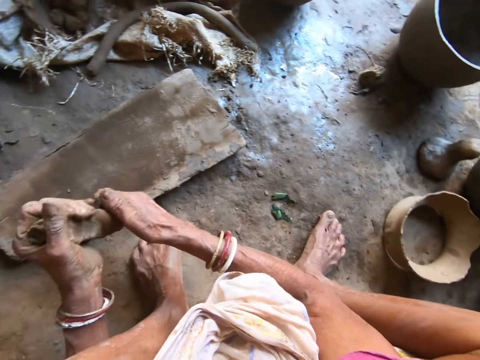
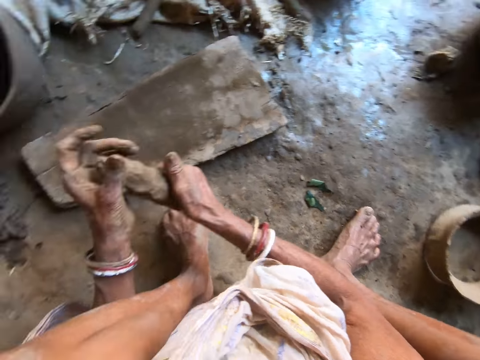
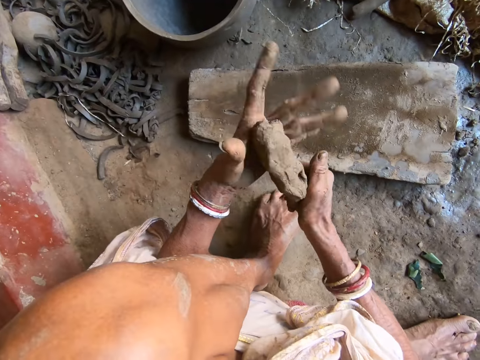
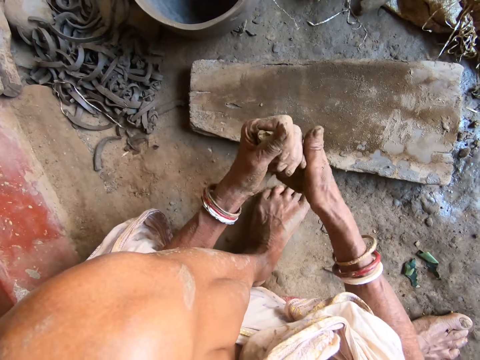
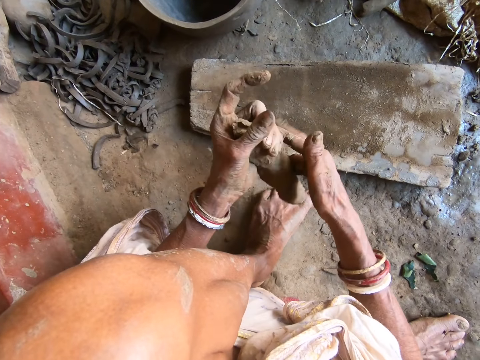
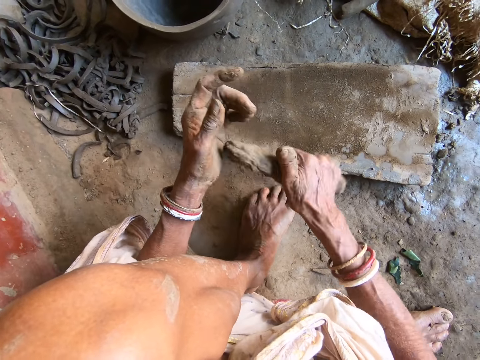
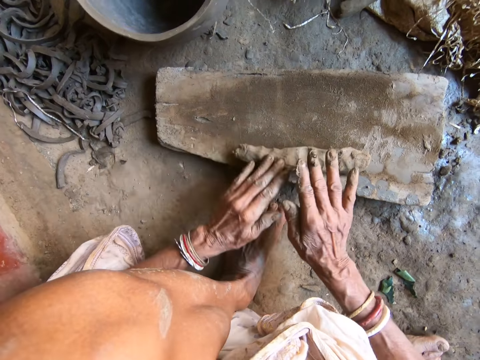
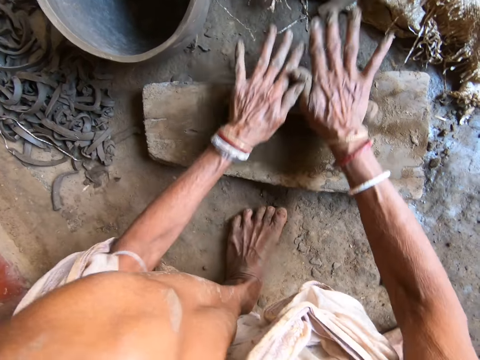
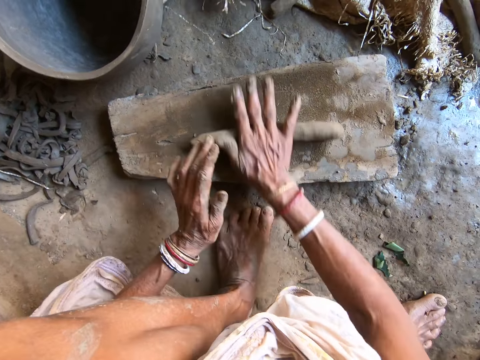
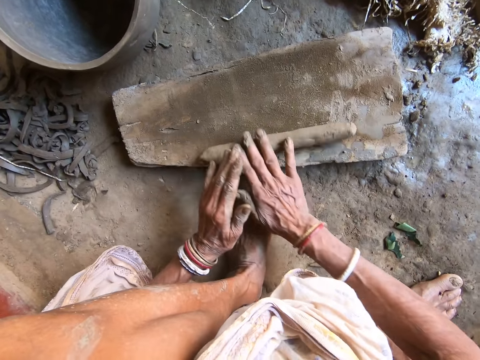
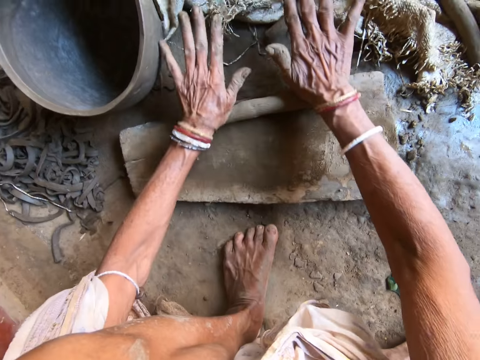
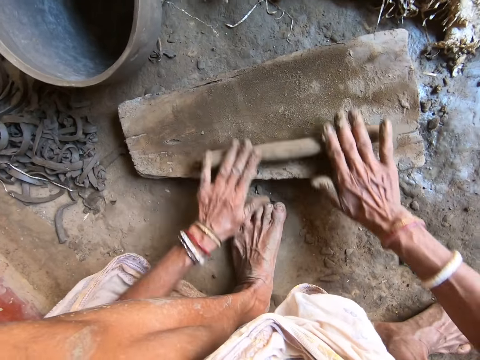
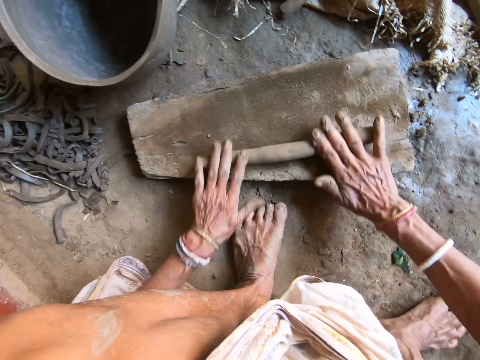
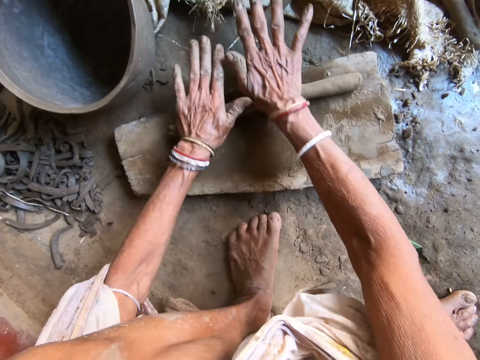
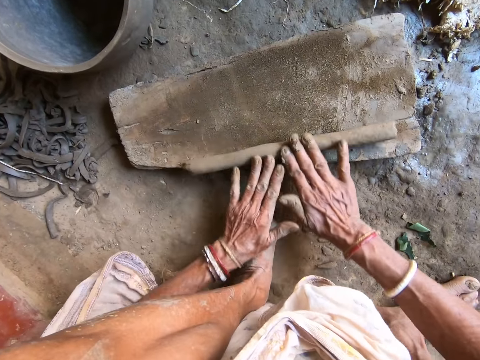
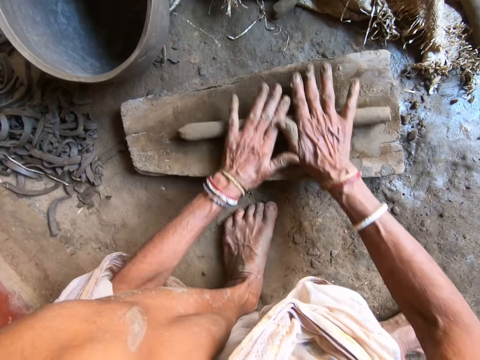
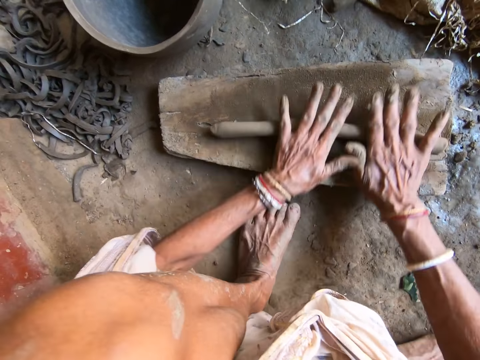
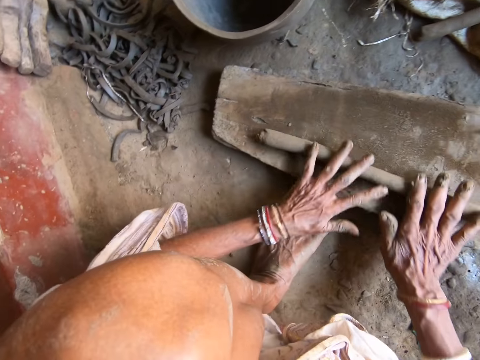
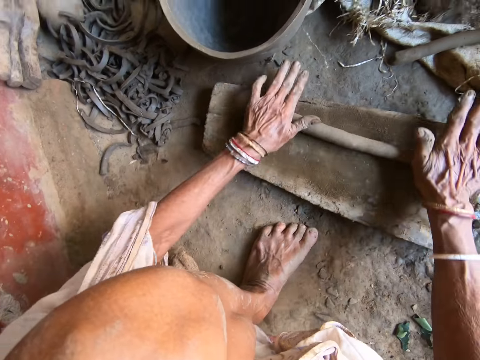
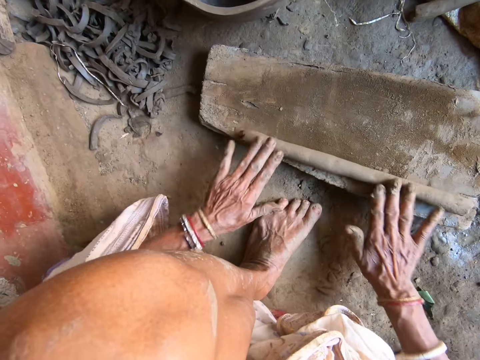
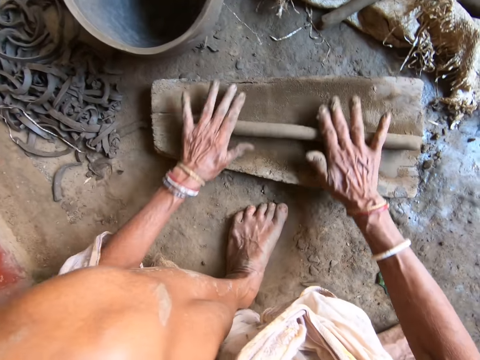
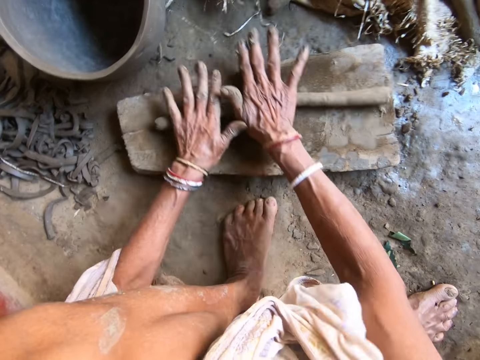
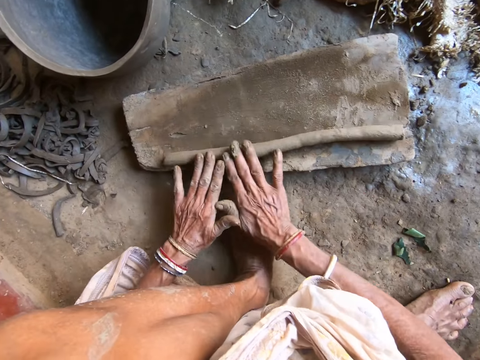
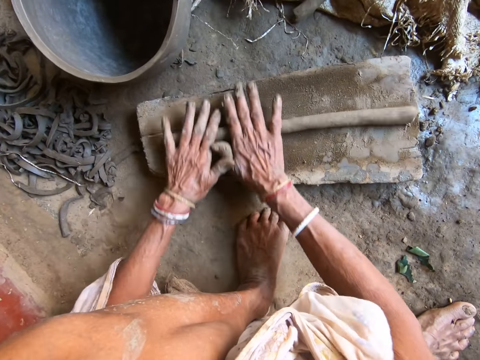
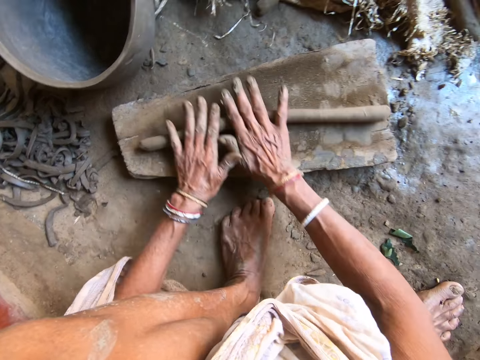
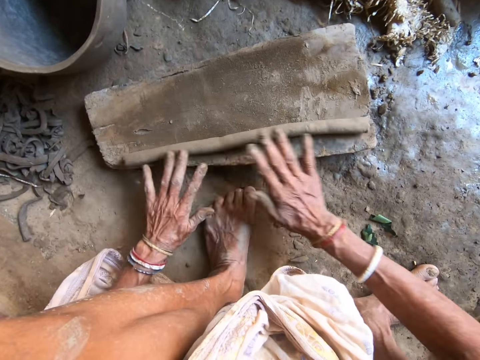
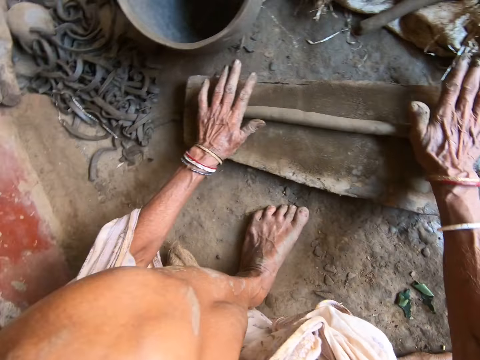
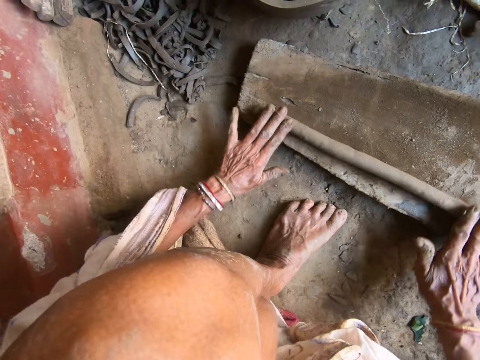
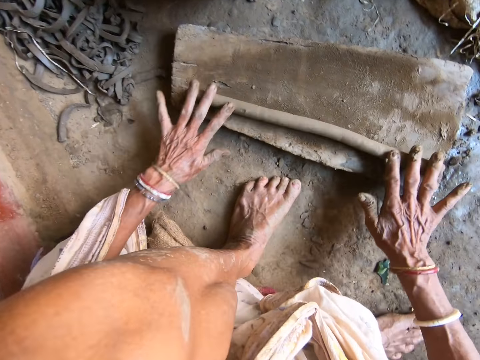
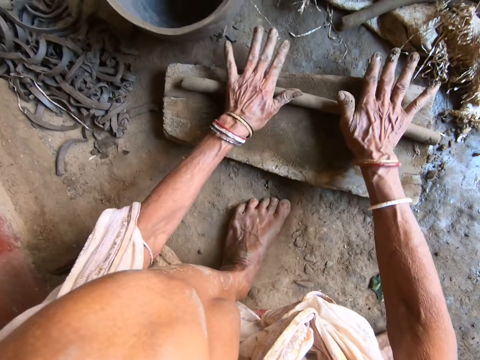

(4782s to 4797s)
The camera wearer turns to the side. They mold clay with both hands. They roll the clay on the wooden plank on the ground with both hands. They mold the clay on a board.

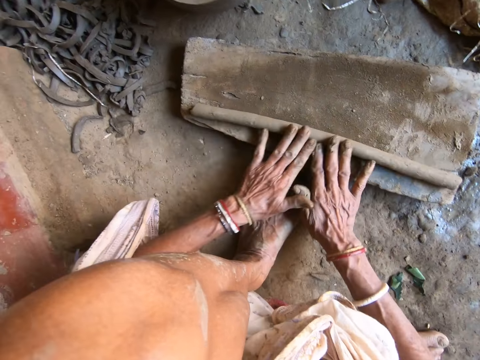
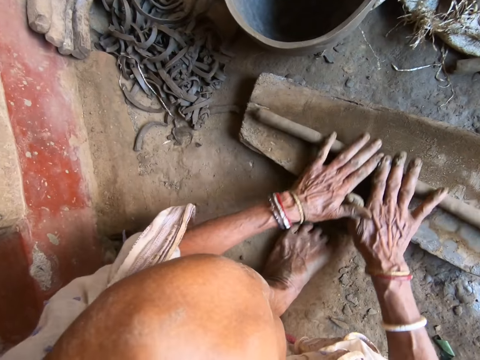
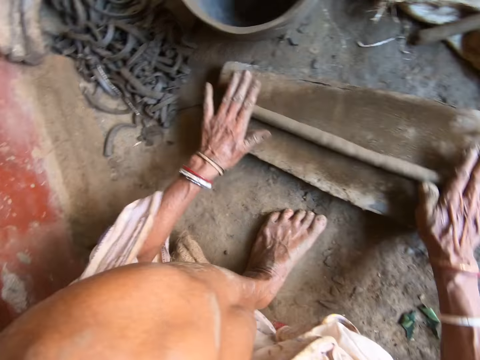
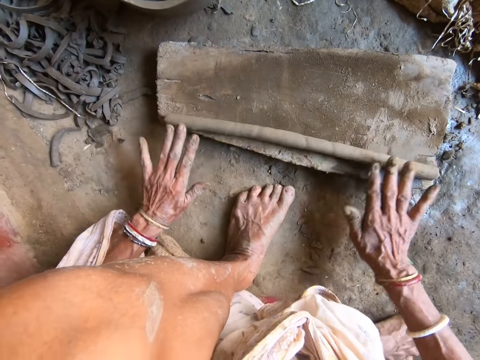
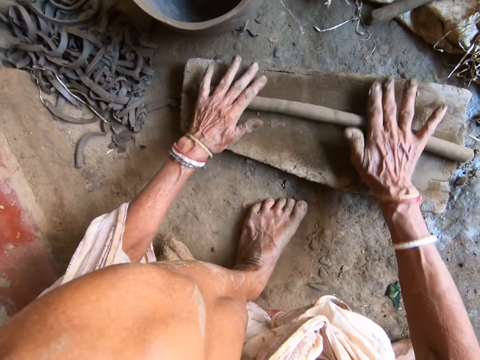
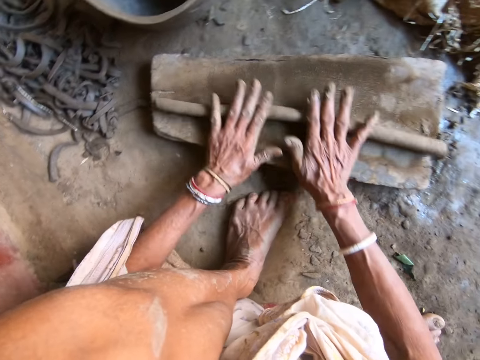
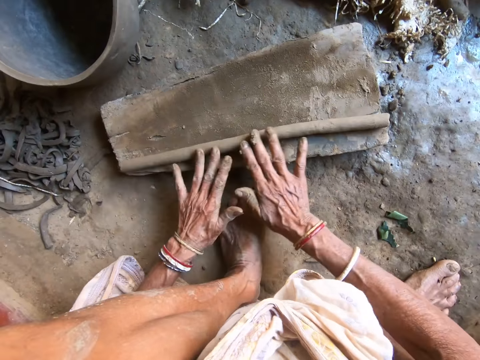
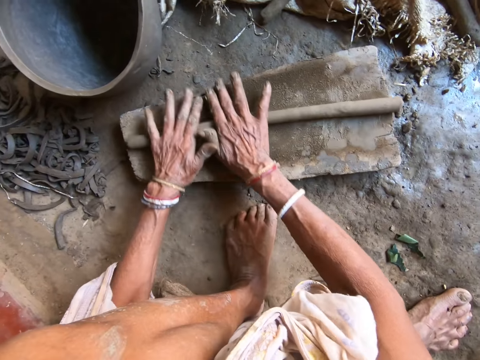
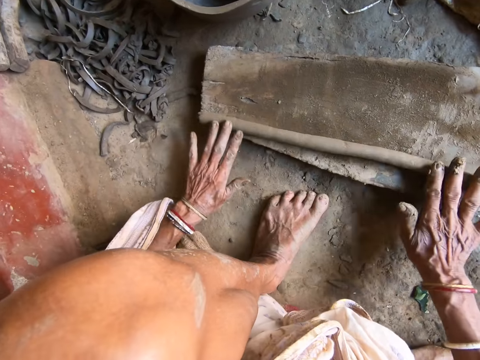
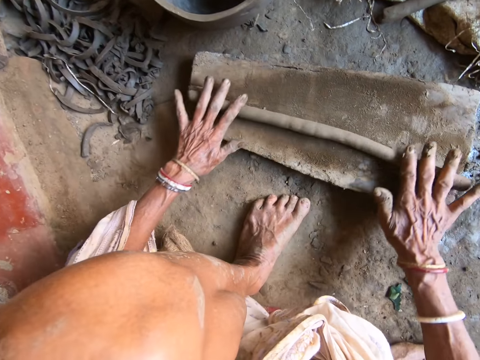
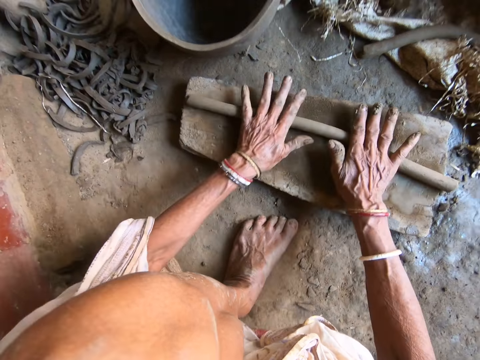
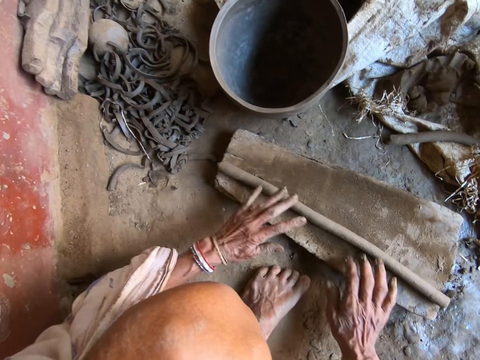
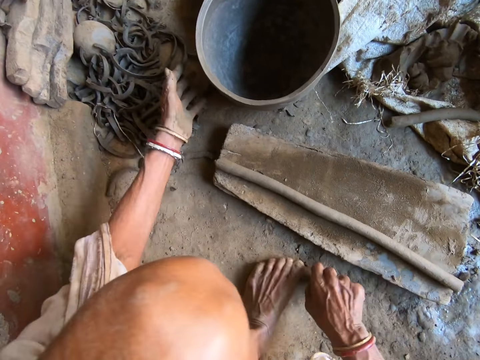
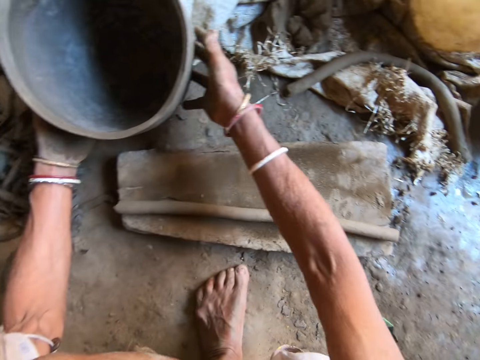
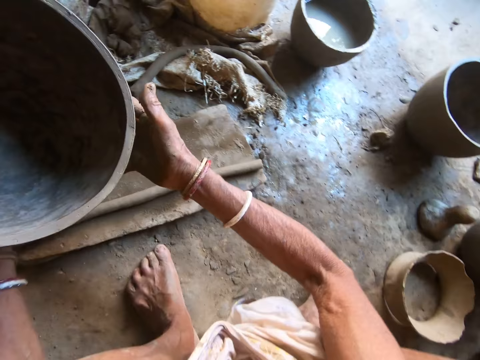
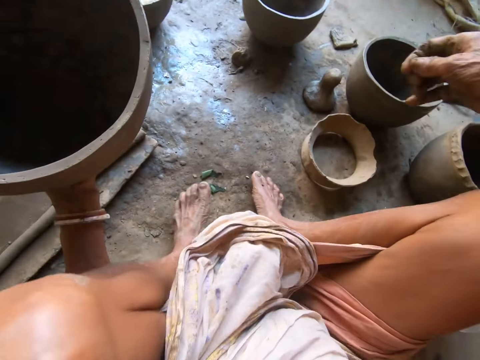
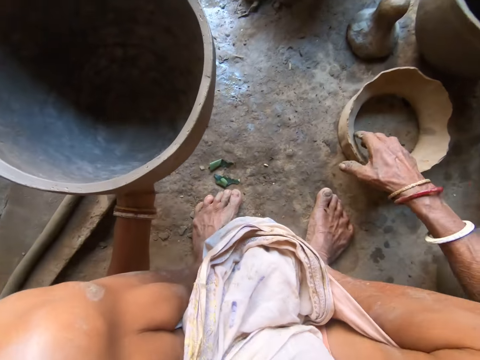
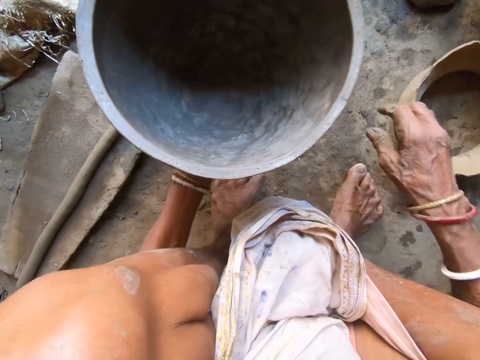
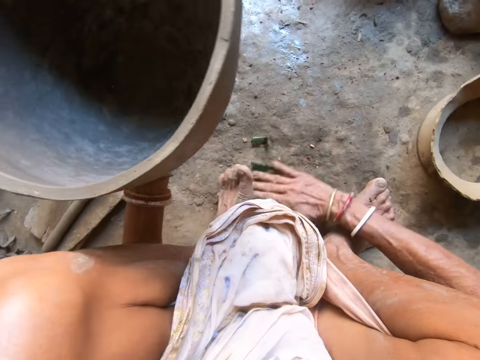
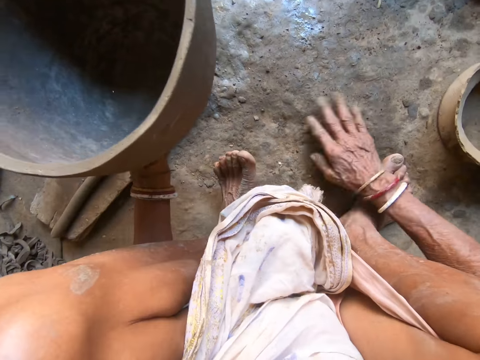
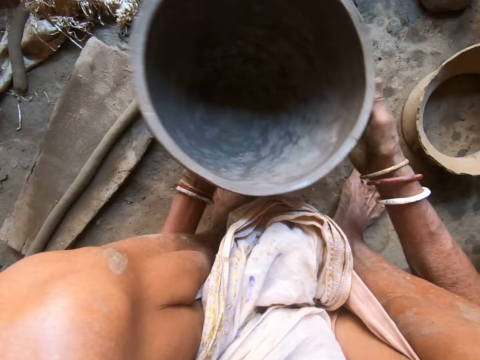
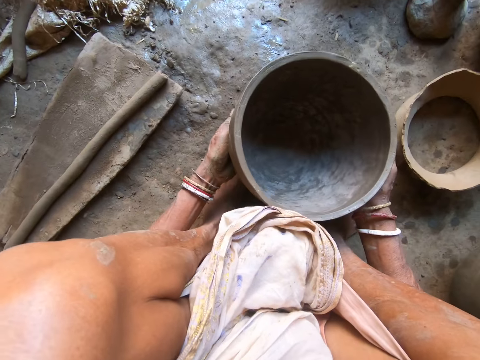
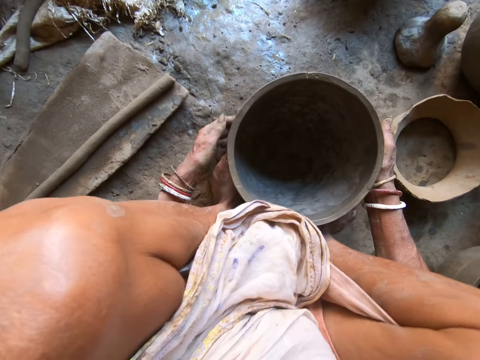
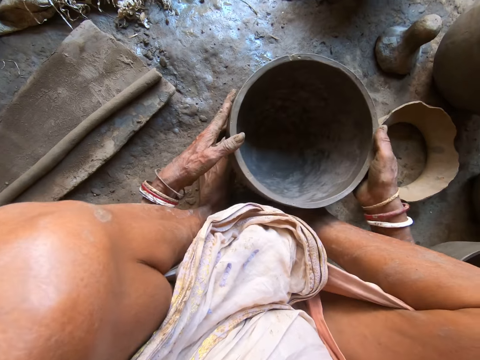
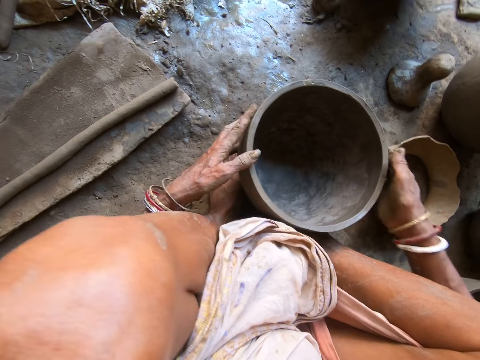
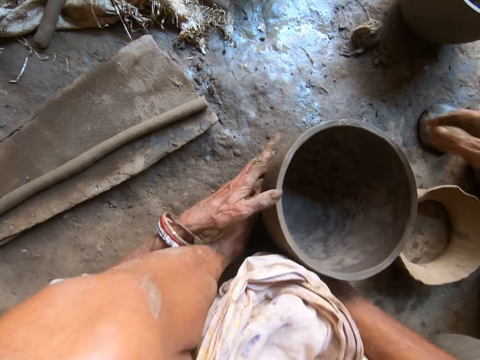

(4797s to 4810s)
The camera wearer turns to the side. She carries the clay mortar or pot with both hands. She moves a broken clay bowl on the ground with her right hand. She cleans the ground with her right hand. She drops the clay mortar on the ground with both hands.
